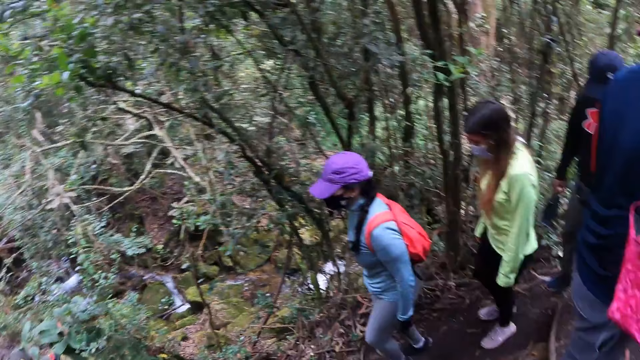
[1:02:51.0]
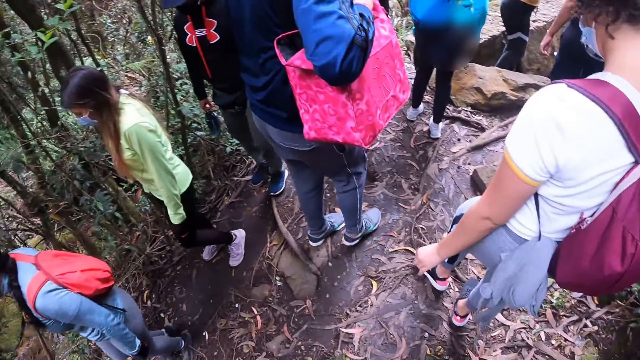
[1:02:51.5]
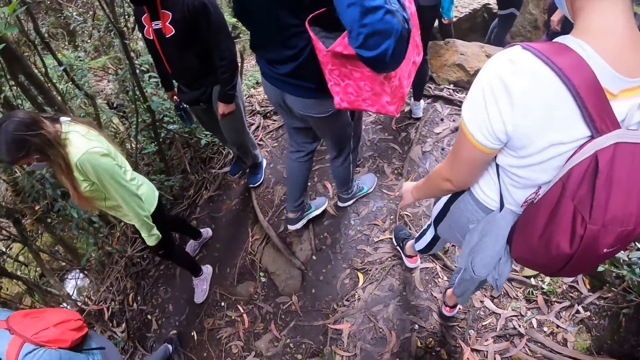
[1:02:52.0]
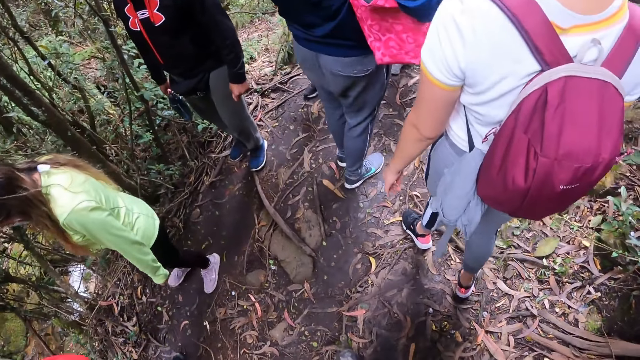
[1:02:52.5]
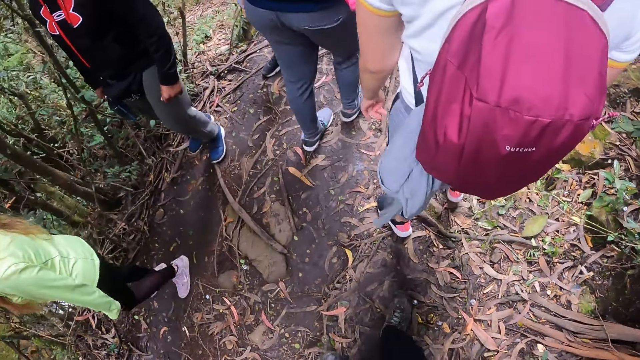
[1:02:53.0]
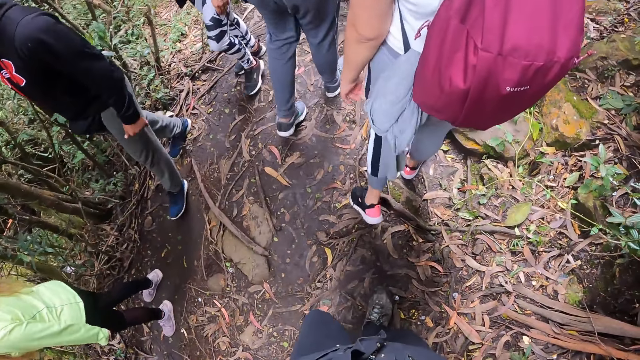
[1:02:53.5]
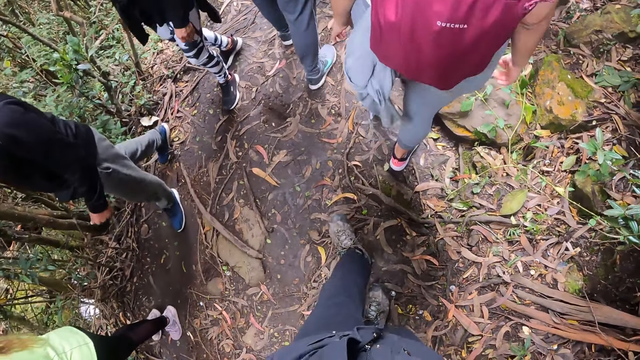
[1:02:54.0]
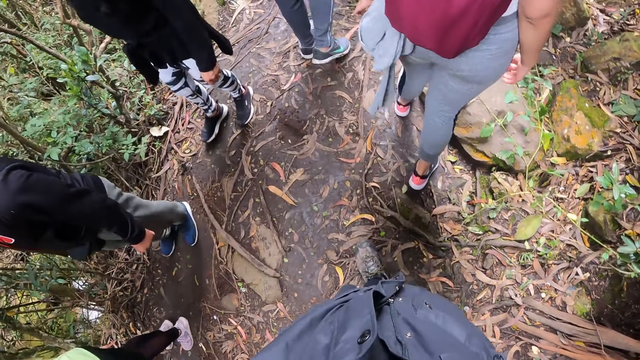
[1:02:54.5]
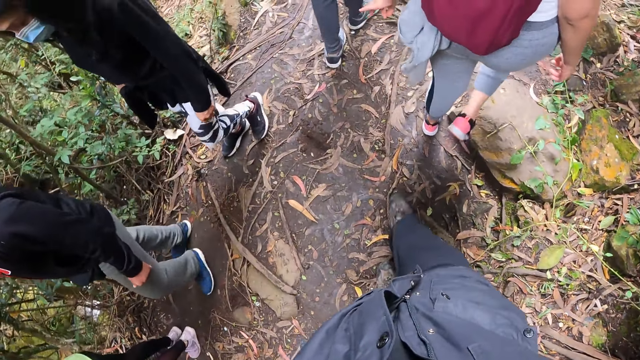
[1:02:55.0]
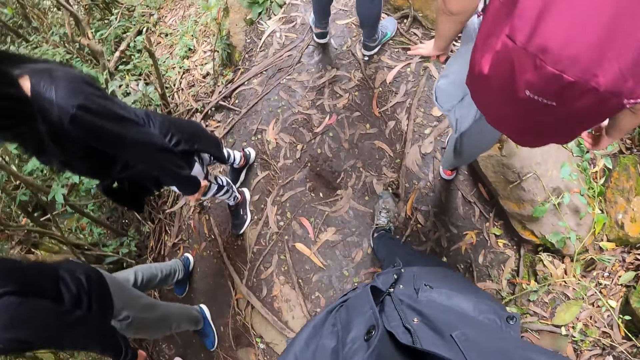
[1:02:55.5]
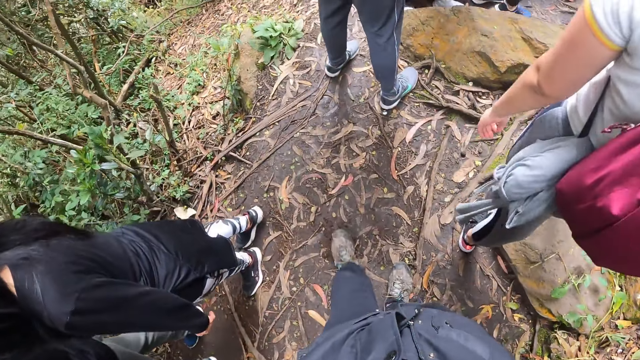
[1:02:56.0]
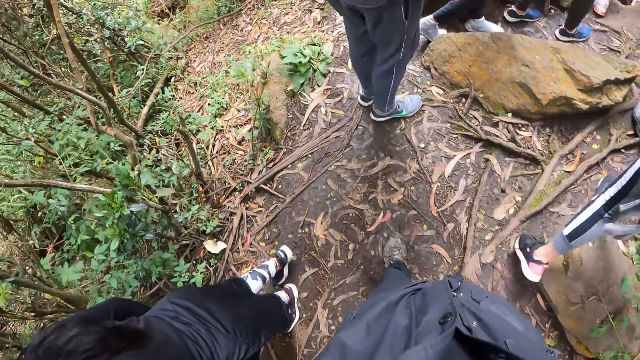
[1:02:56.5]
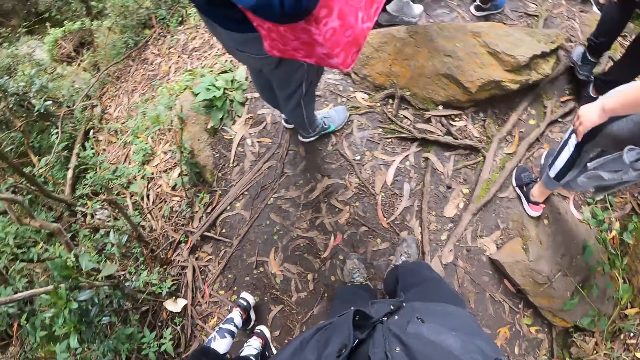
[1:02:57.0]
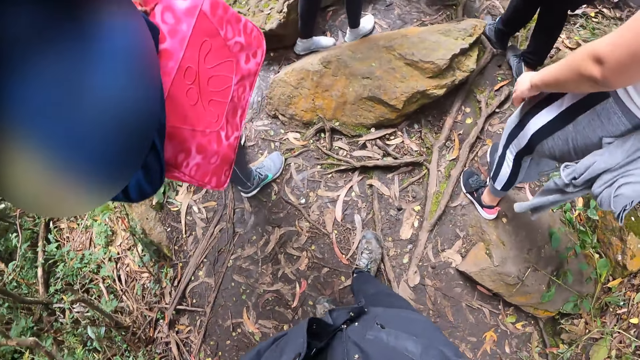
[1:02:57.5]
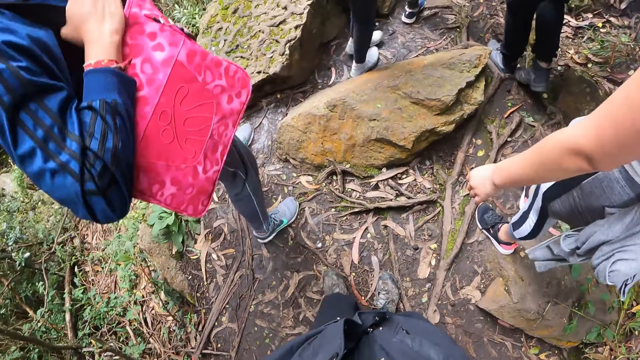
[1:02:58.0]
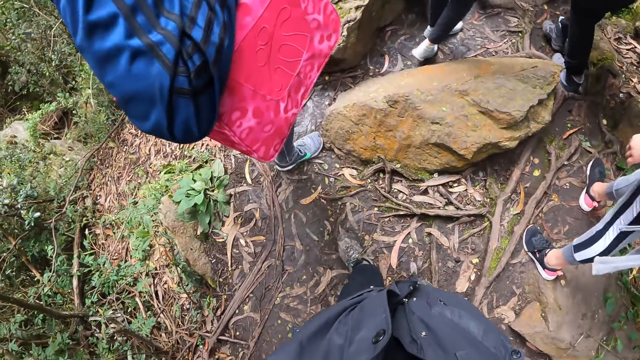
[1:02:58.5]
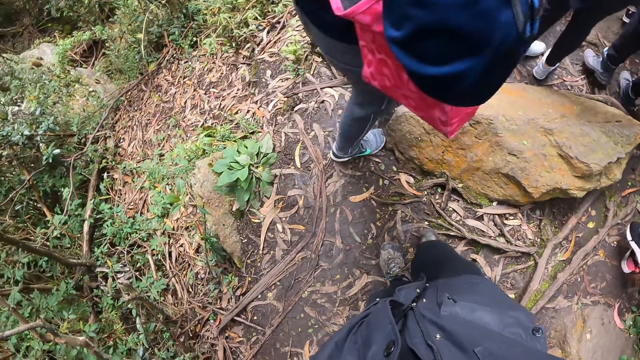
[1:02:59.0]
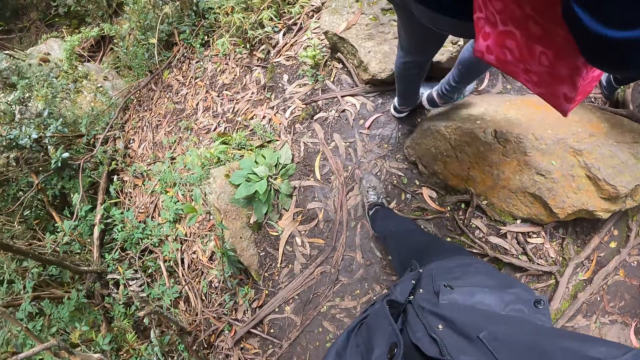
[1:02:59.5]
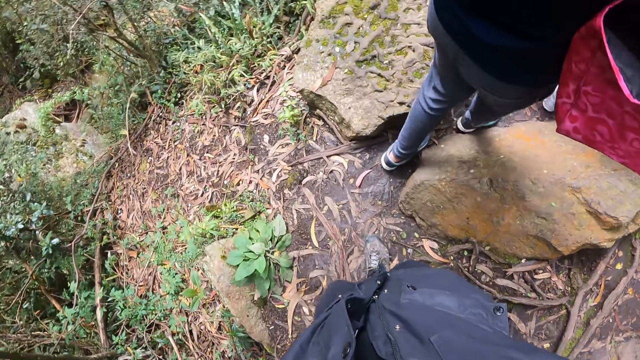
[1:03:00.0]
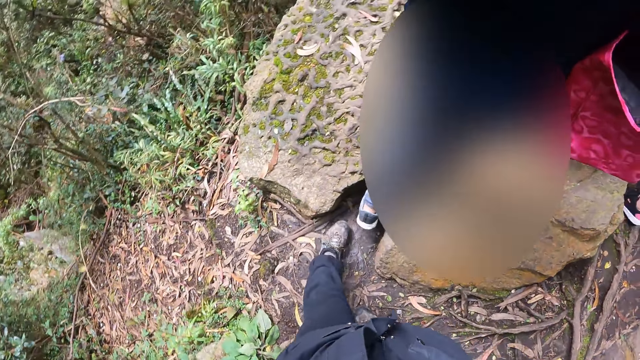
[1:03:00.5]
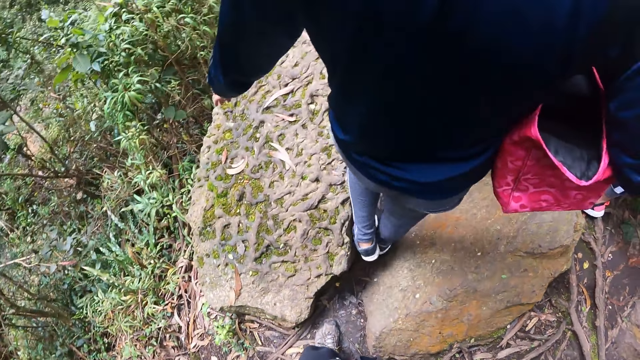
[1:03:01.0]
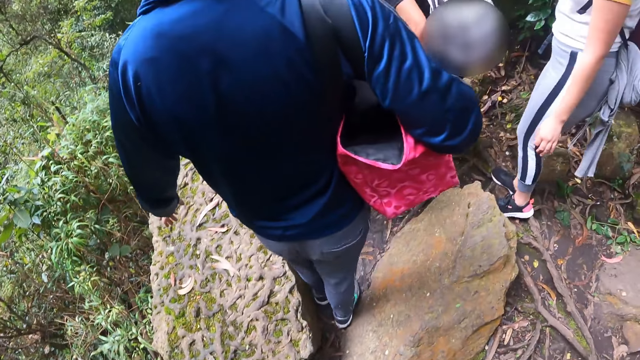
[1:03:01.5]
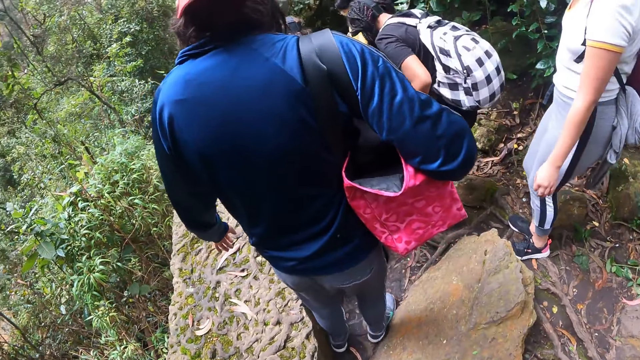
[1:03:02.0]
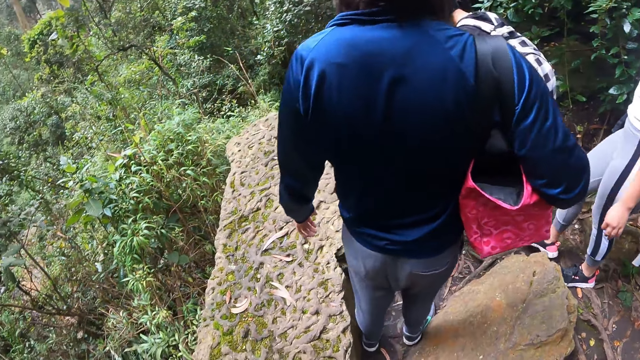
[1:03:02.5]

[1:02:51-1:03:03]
The camera wearer walks around the forest with the team.

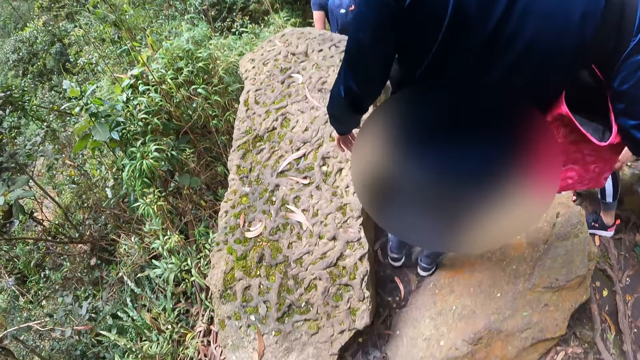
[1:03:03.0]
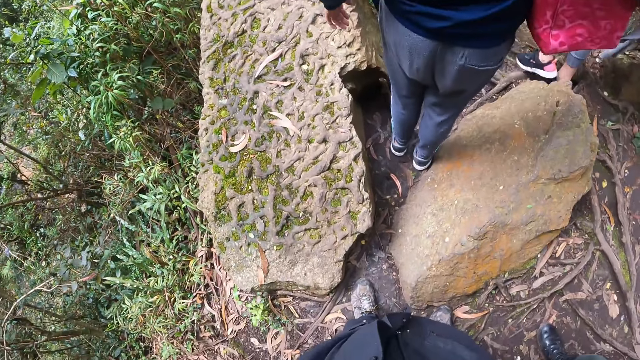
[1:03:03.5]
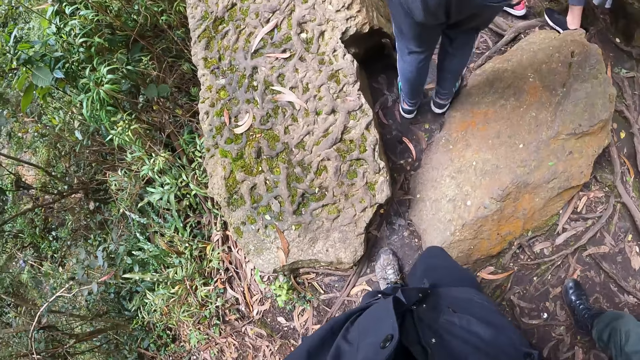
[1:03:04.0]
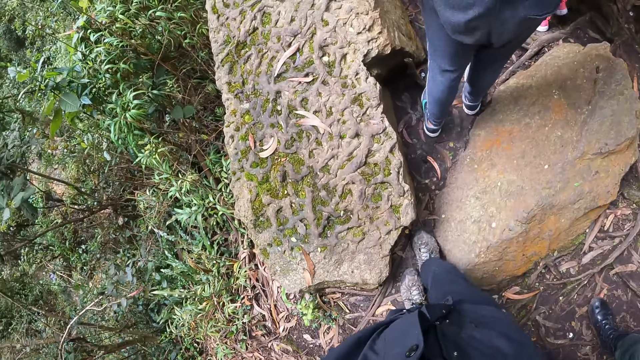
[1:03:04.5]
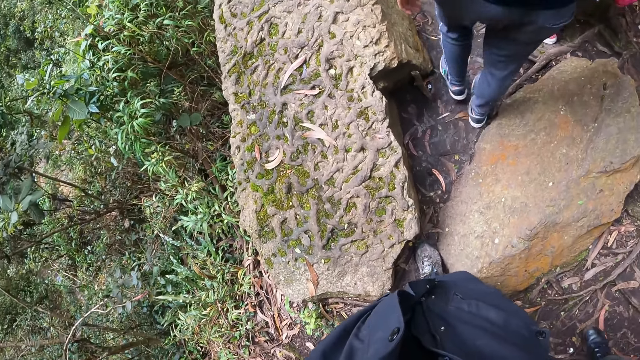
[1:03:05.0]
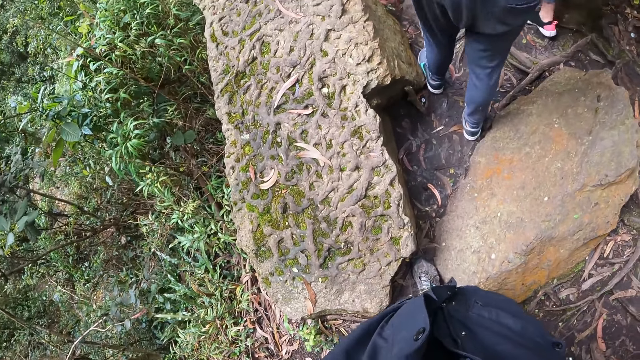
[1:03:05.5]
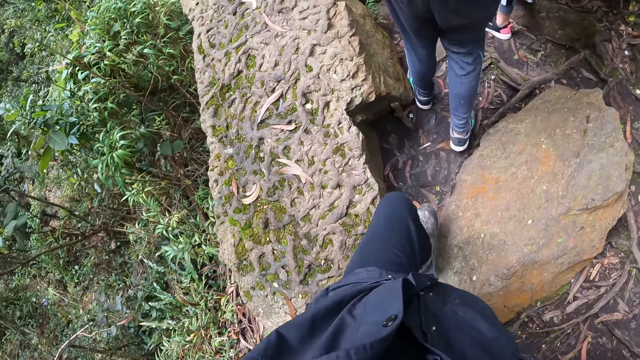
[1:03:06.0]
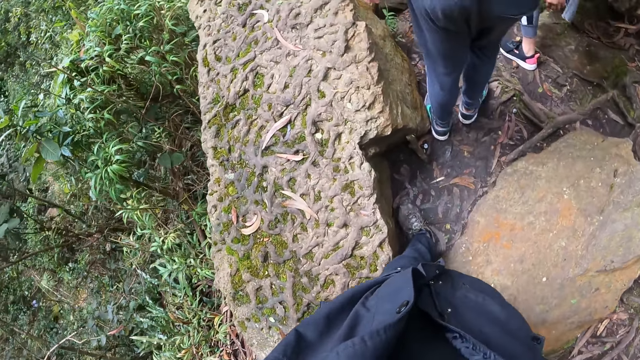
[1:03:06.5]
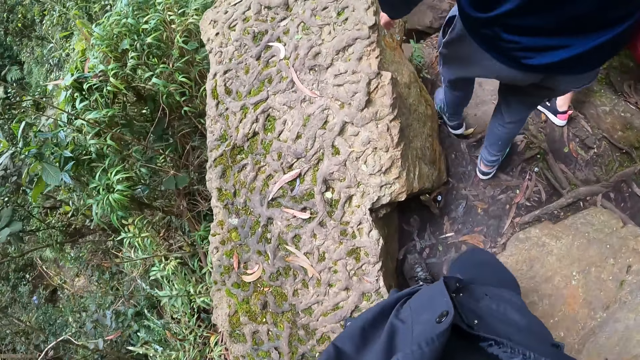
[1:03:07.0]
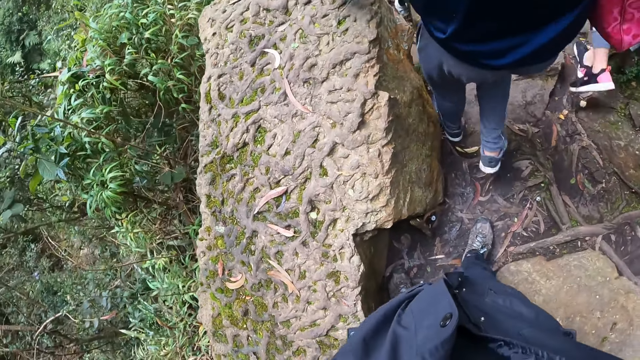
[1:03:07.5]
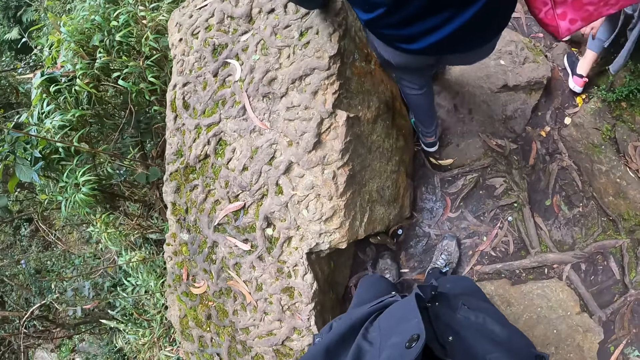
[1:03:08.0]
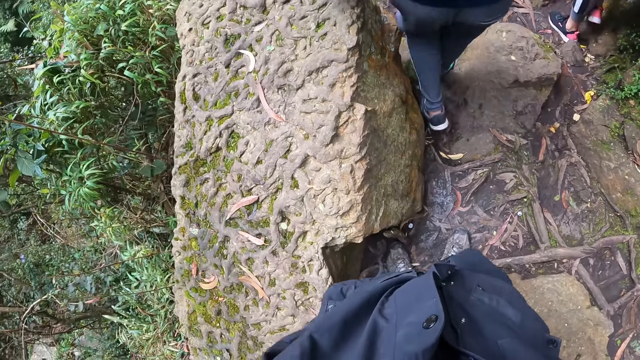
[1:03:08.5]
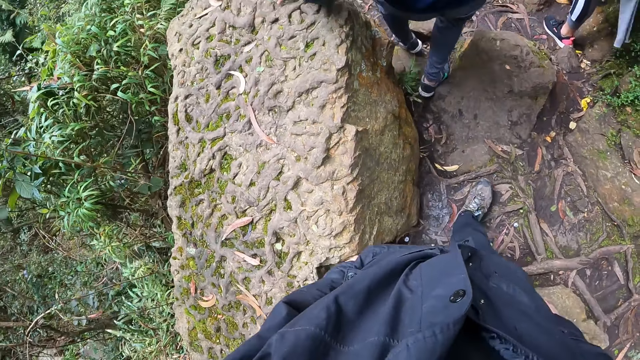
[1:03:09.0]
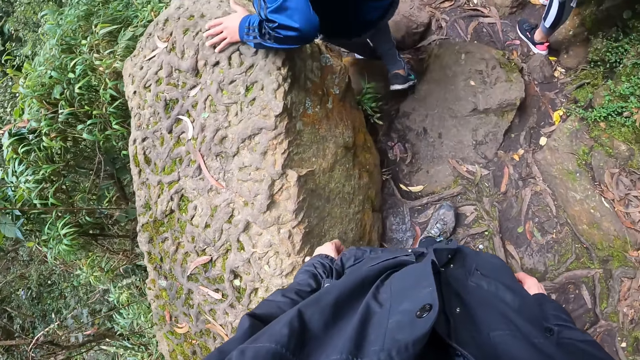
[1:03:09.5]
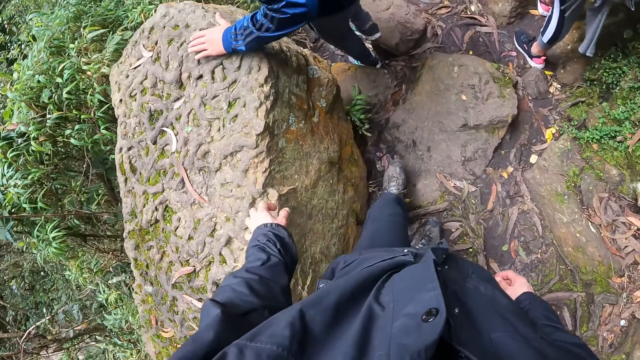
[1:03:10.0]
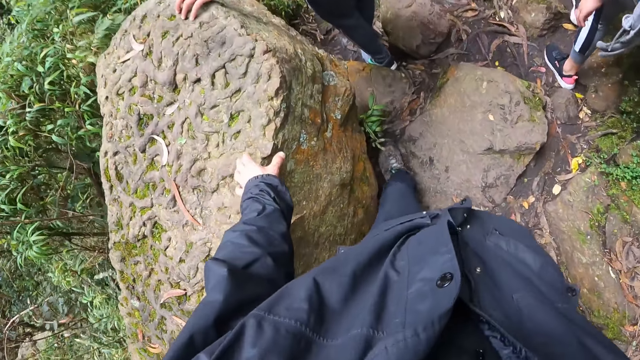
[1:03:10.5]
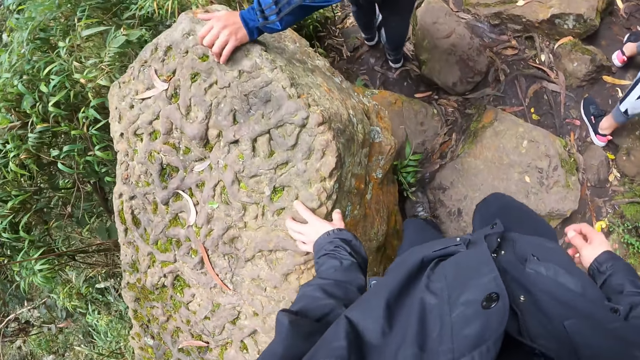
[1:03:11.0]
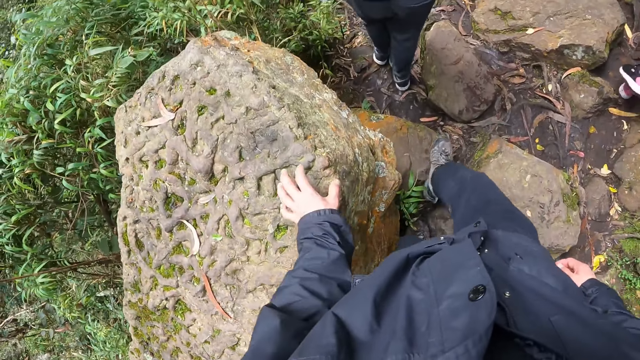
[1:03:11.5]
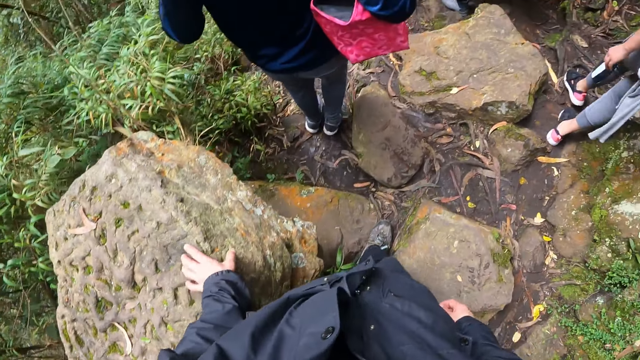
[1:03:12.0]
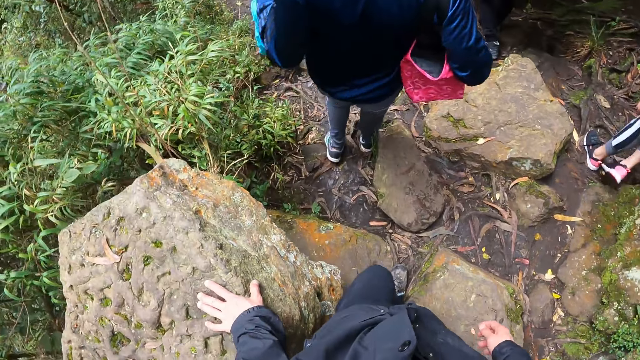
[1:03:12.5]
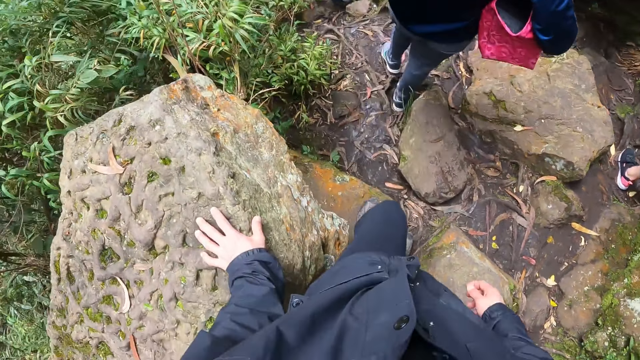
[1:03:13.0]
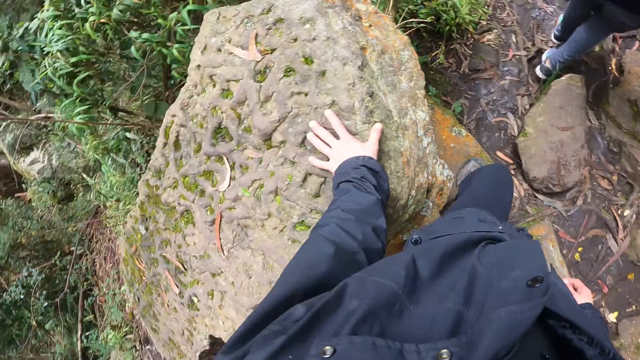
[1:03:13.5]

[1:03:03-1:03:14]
The camera wearer touches the rock. They walk around the forest with the team.
